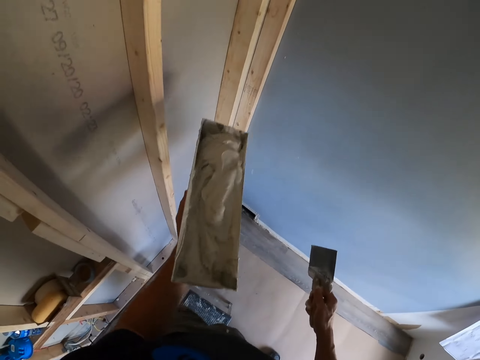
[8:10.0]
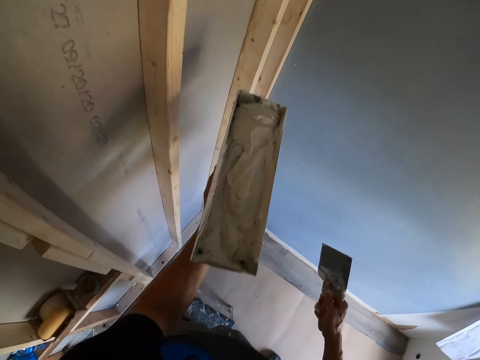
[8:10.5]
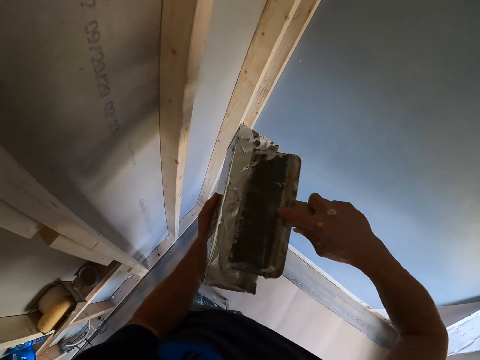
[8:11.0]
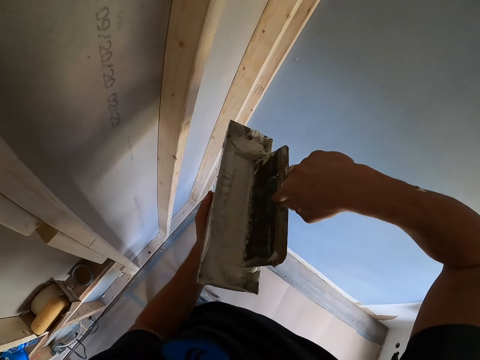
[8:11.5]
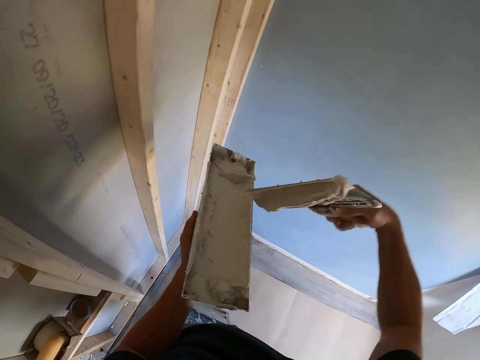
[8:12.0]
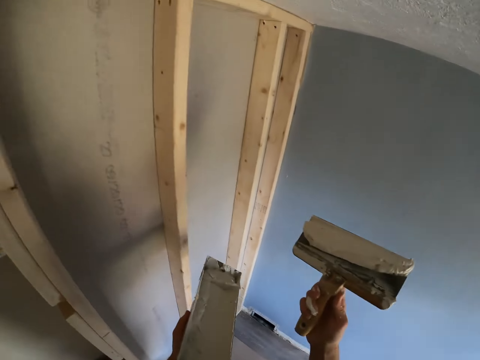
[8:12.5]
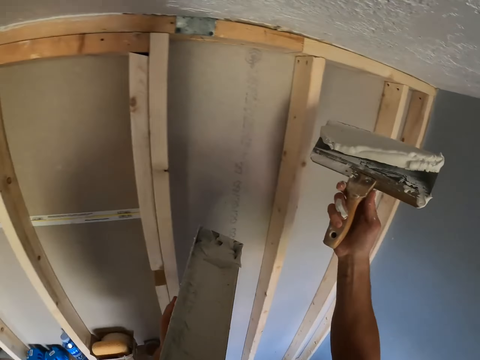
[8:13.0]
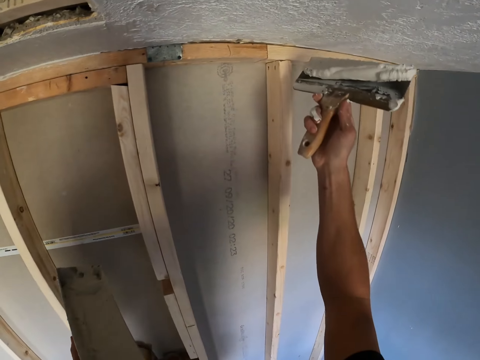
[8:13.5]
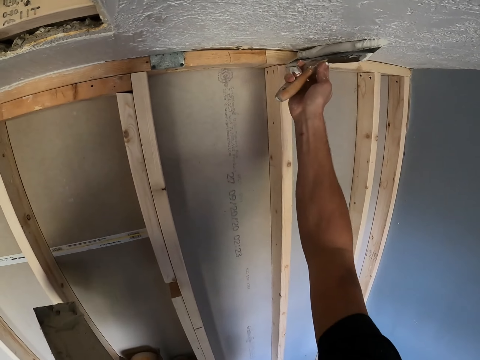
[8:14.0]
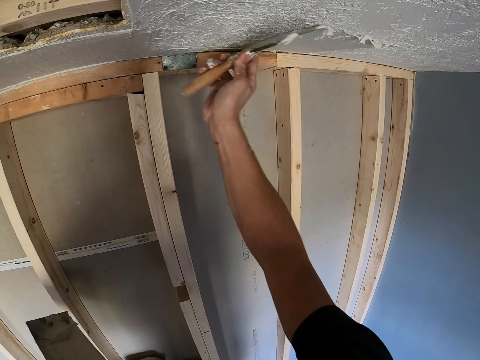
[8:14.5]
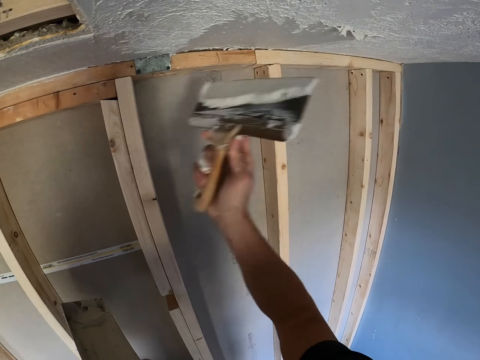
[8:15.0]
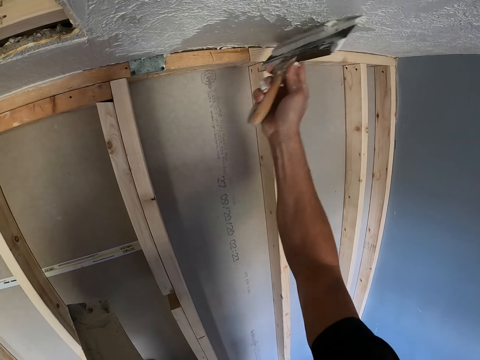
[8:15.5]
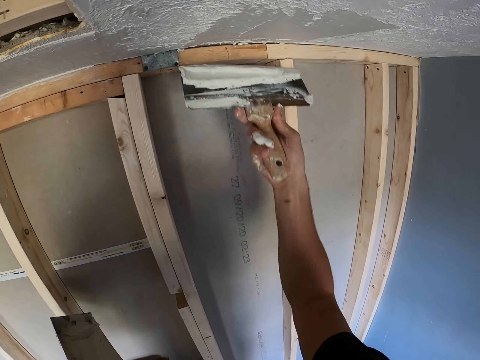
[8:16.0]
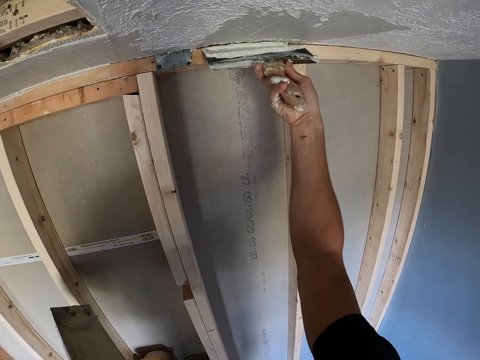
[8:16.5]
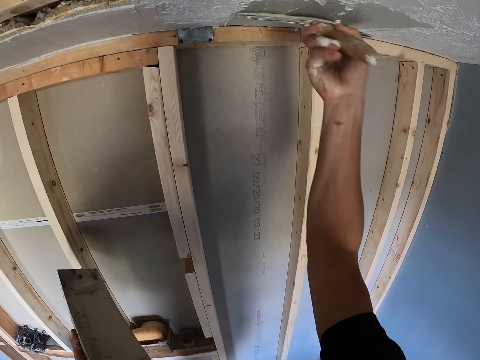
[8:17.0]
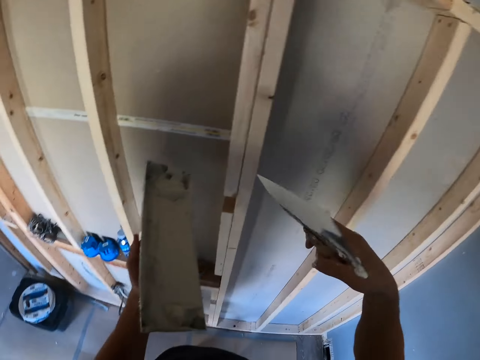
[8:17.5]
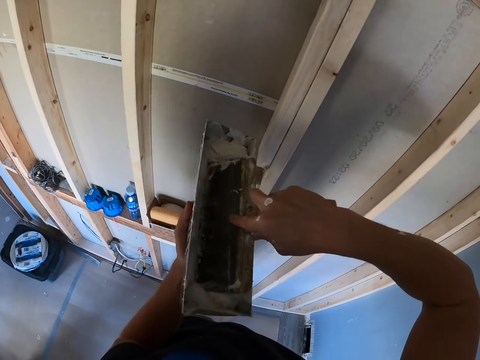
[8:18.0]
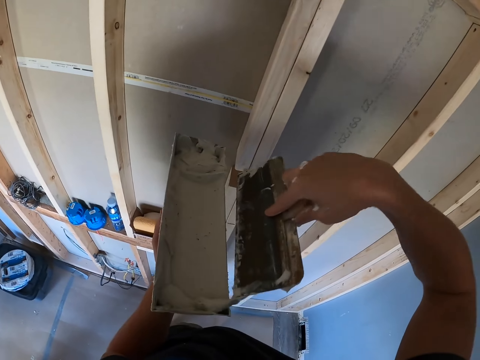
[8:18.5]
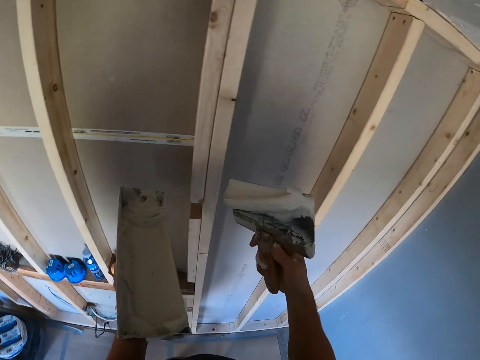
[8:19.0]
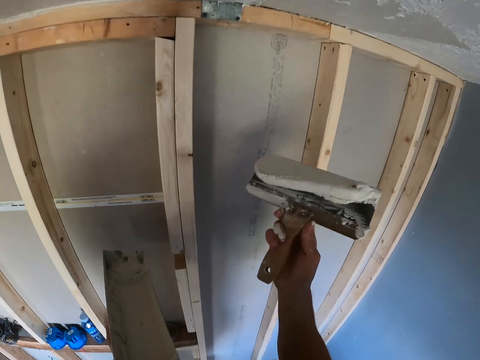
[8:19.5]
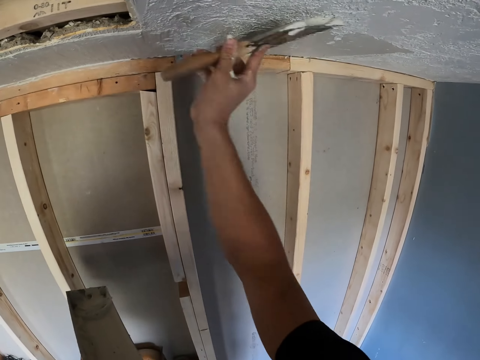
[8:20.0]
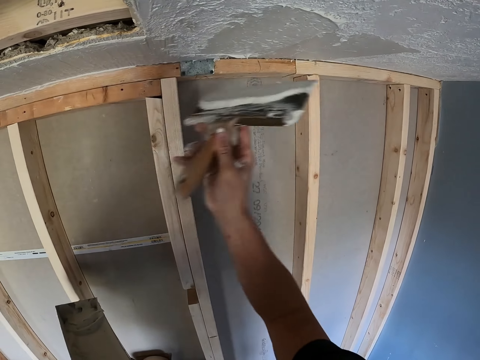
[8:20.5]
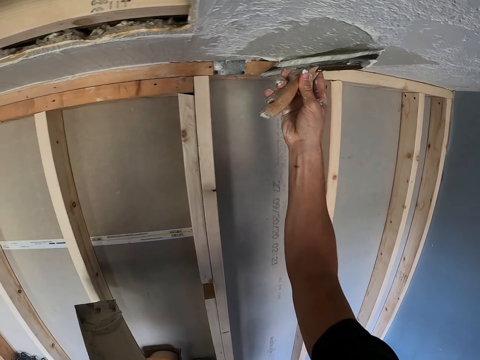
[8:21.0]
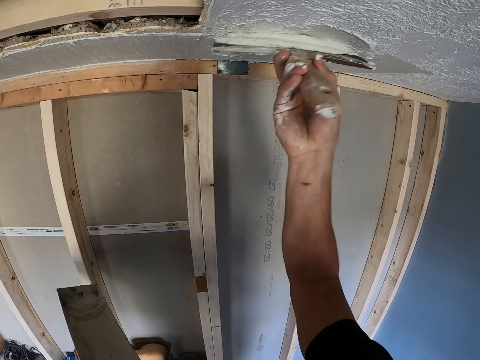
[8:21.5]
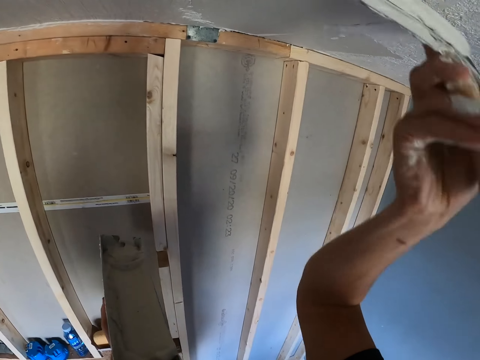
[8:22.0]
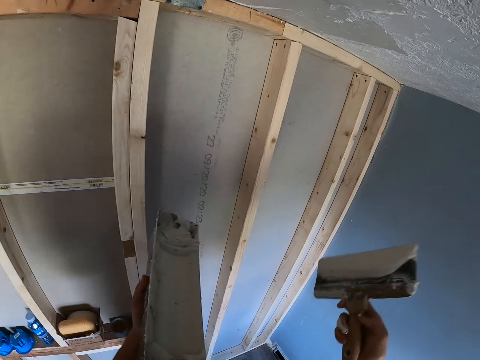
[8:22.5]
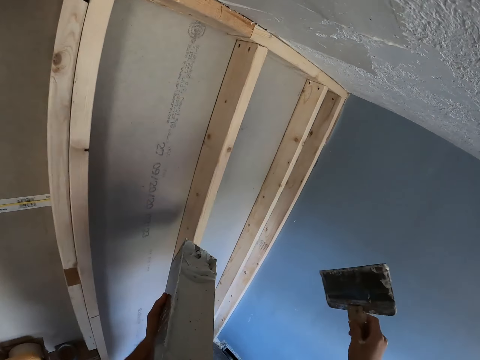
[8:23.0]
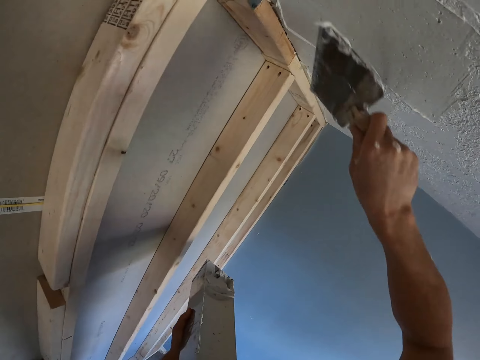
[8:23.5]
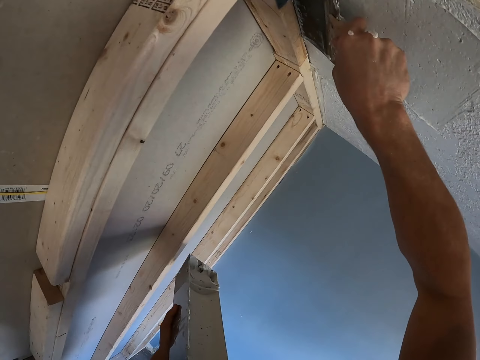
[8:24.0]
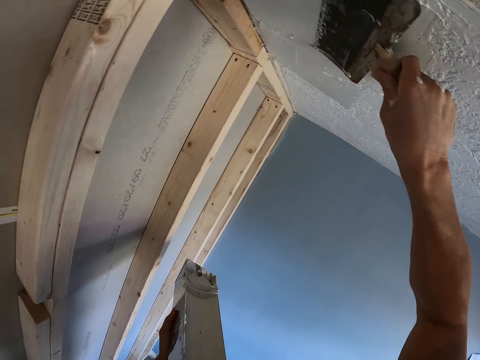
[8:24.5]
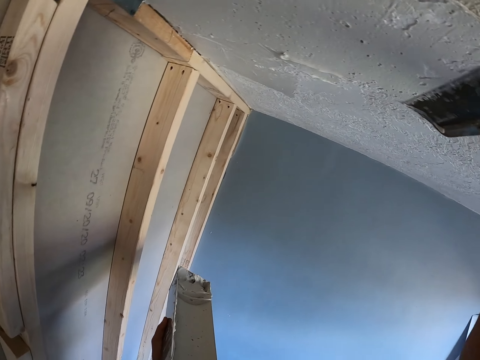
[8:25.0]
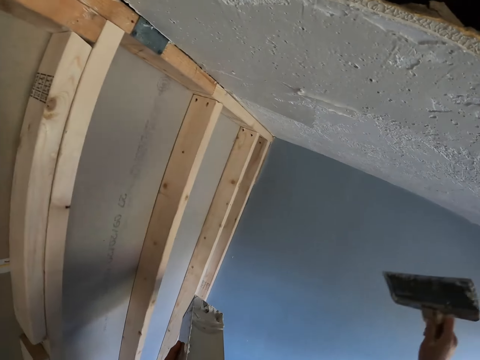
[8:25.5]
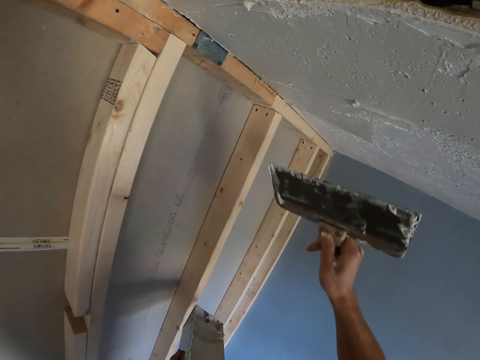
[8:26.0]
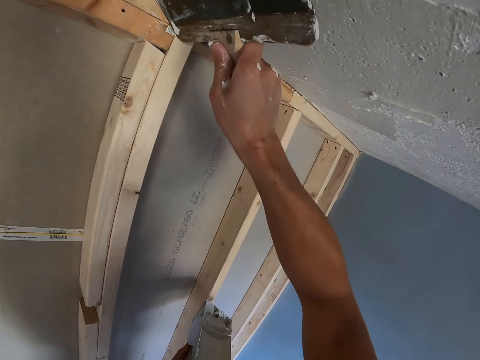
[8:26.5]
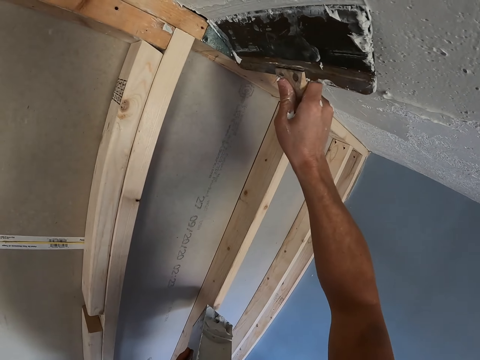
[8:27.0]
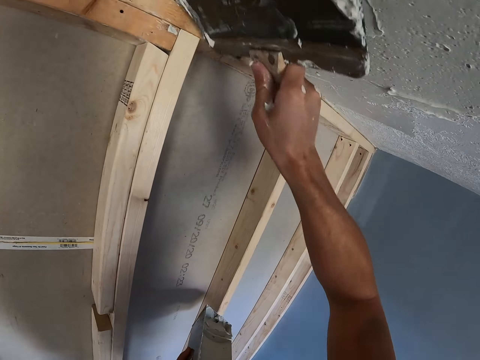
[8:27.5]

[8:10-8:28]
The camera wearer shakes the paints. They scoop the paints with a plastering spatula. They plaster the ceiling with the plastering spatula. They paint the ceiling with a brush. They scoop the paints with the plastering spatula. They dip the brush in a container. They plaster the ceiling with the plastering spatula. They look around. They paint the ceiling with the brush.

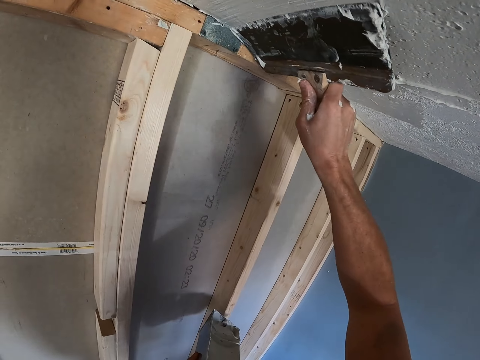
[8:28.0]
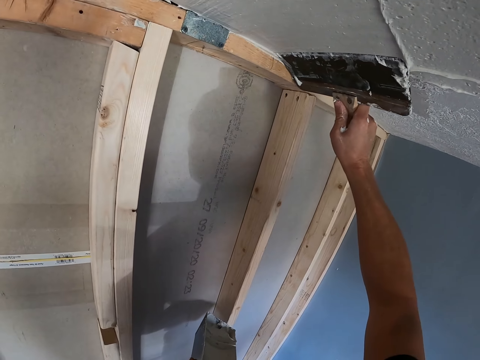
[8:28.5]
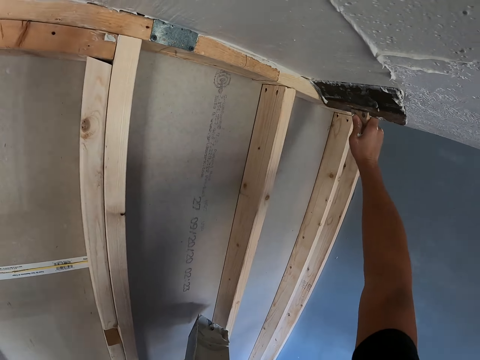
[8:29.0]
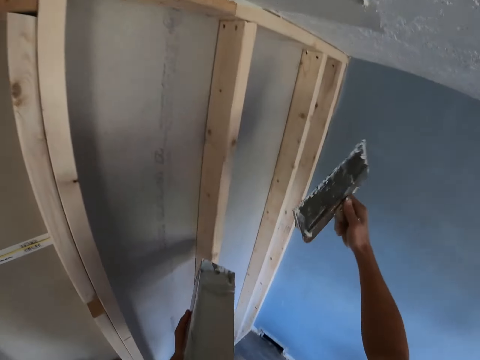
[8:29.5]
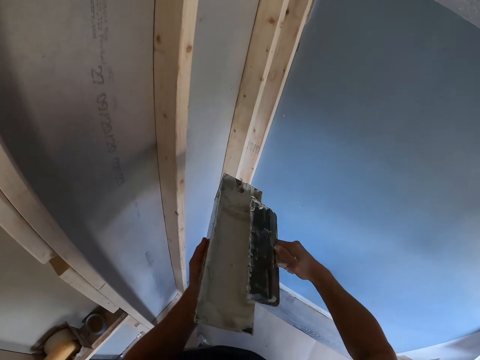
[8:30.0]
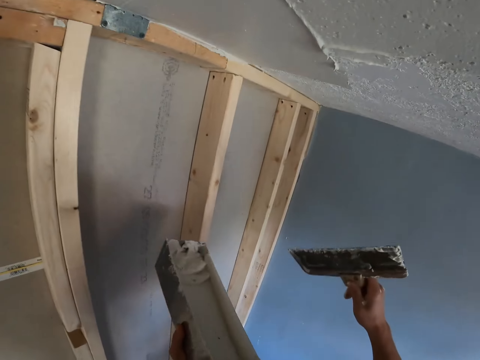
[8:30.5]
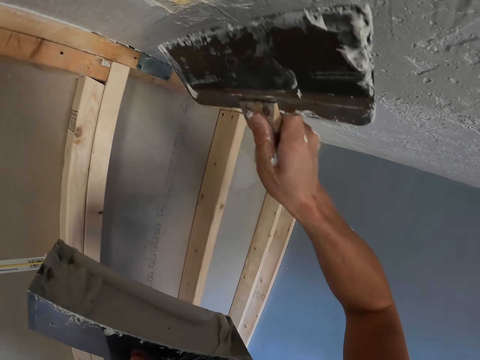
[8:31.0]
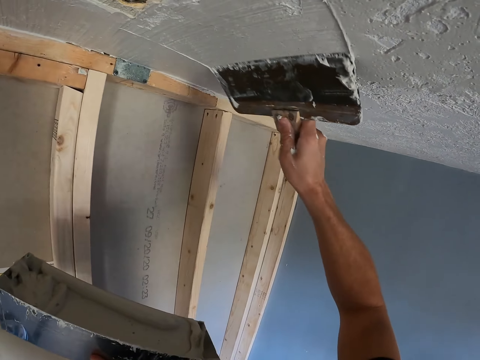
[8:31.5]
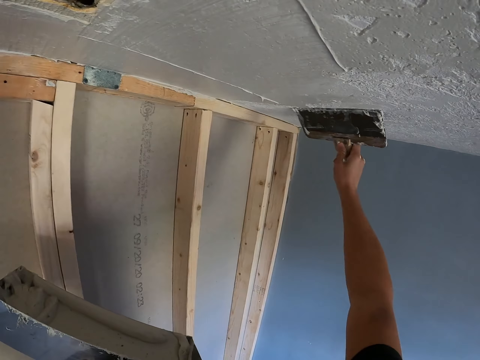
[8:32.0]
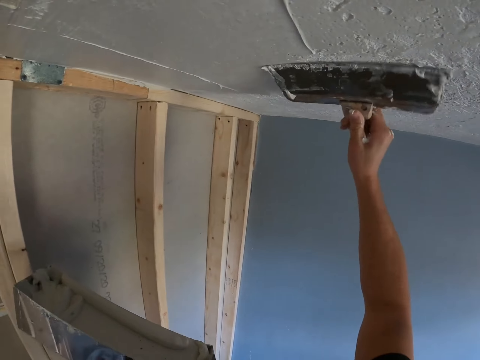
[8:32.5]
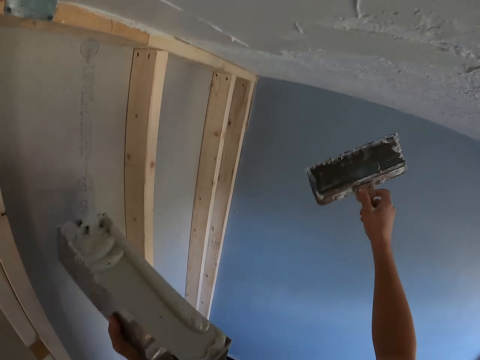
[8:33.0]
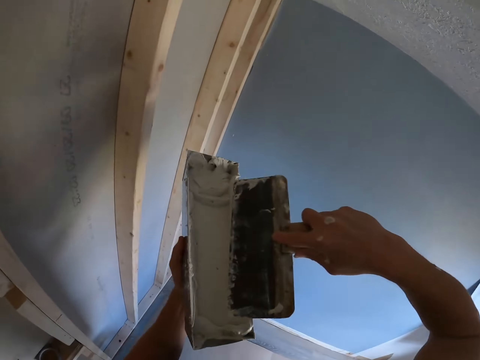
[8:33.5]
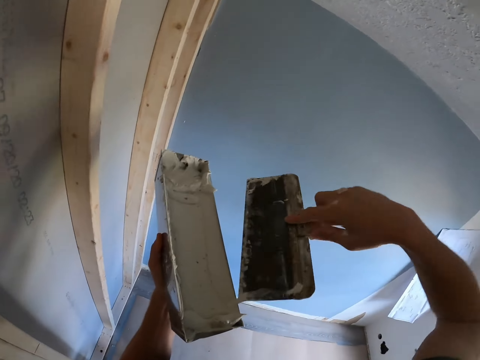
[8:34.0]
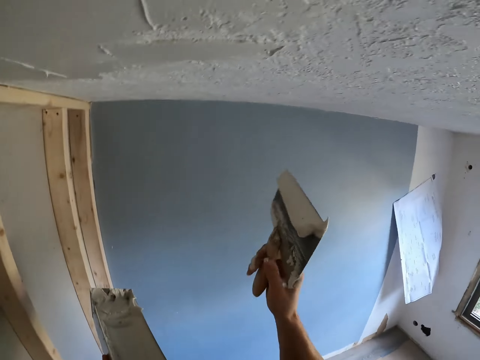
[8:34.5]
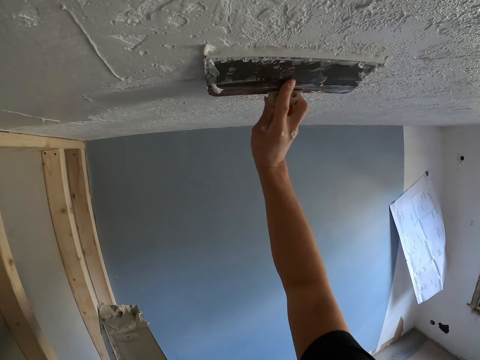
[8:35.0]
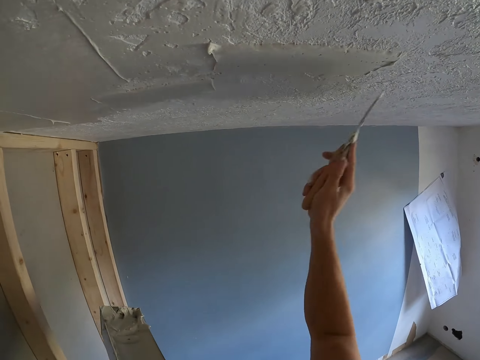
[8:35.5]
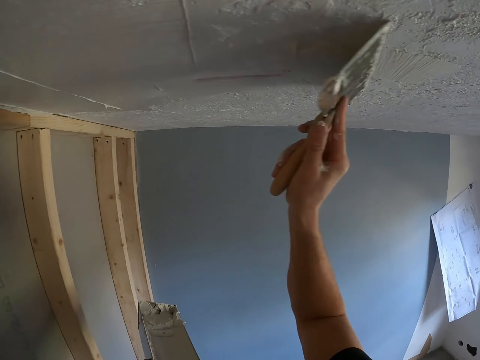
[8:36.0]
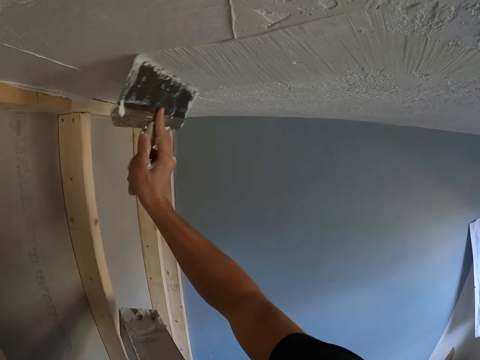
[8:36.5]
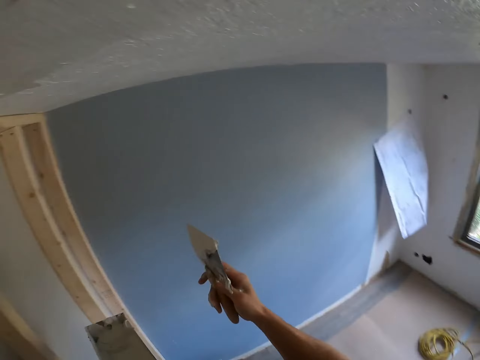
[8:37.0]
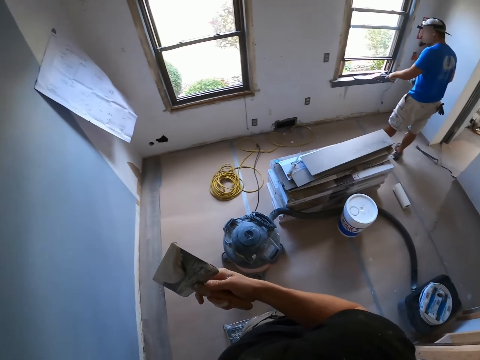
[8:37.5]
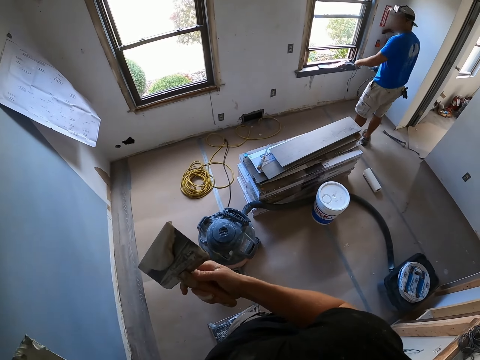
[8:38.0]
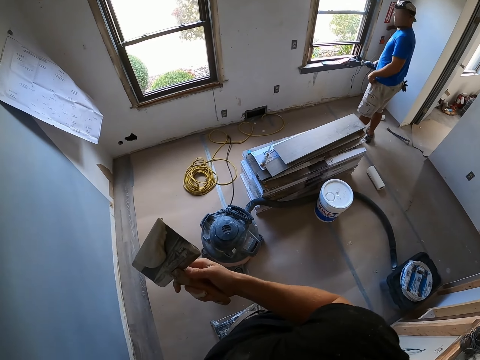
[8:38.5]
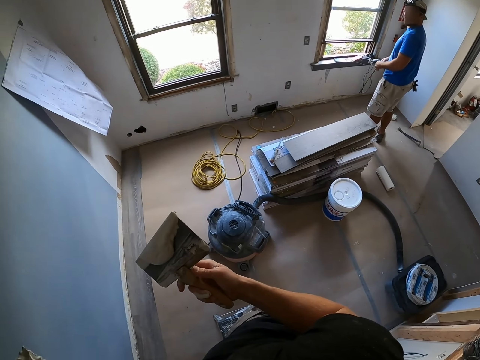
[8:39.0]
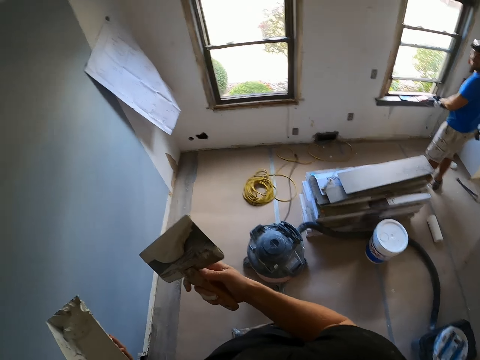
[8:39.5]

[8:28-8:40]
The camera wearer removes the excess paints from the plastering spatula. They plaster the ceiling with the plastering spatula. They scoop the paints with the plastering spatula. They plaster the ceiling with the plastering spatula. They look at a man.
